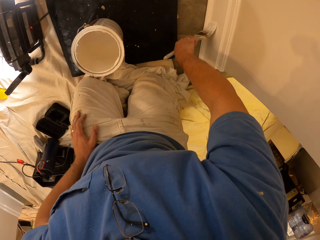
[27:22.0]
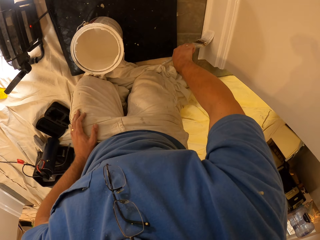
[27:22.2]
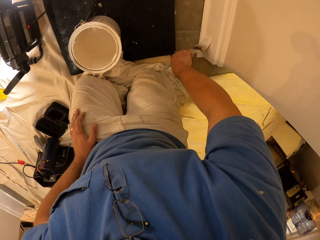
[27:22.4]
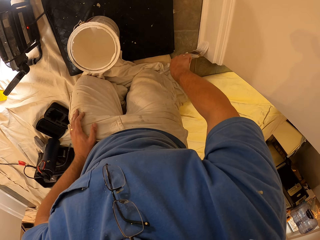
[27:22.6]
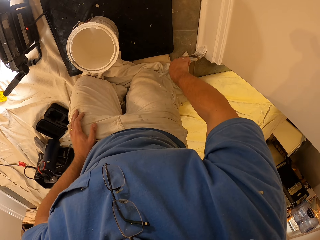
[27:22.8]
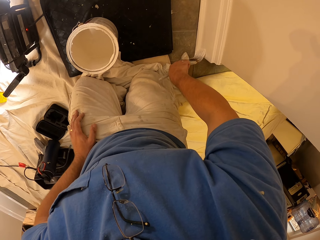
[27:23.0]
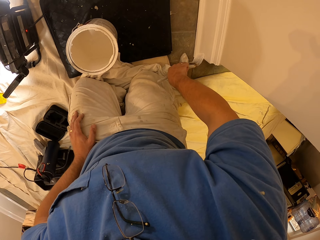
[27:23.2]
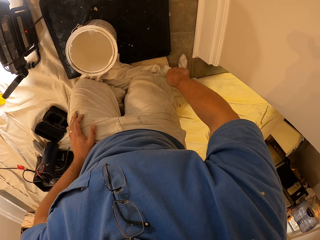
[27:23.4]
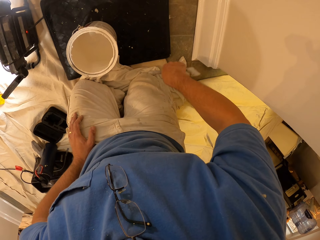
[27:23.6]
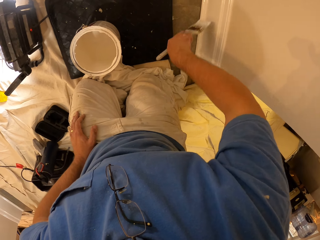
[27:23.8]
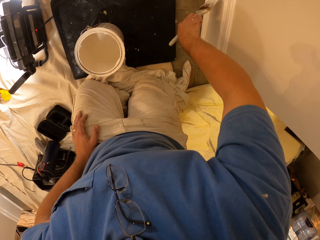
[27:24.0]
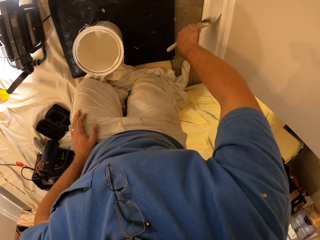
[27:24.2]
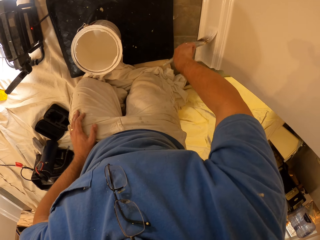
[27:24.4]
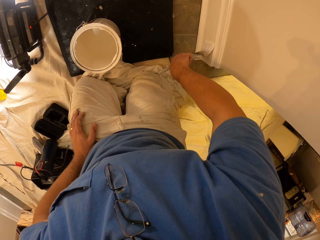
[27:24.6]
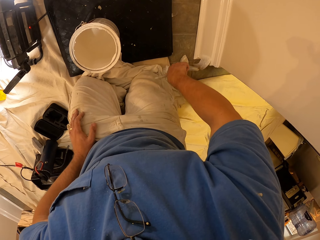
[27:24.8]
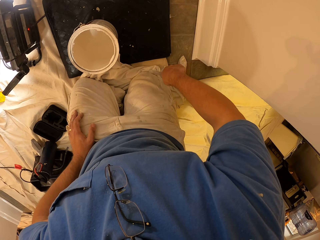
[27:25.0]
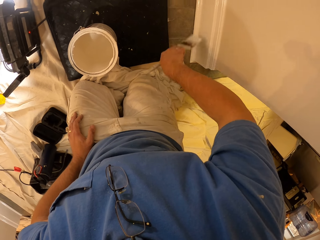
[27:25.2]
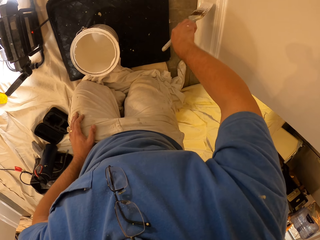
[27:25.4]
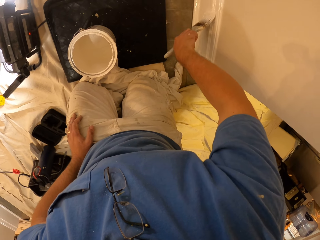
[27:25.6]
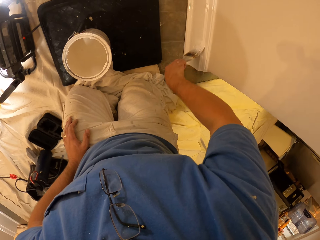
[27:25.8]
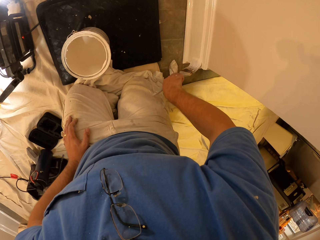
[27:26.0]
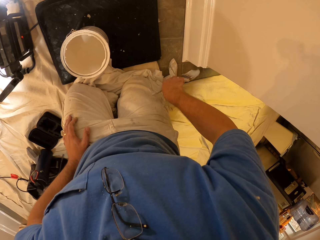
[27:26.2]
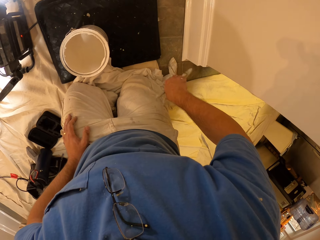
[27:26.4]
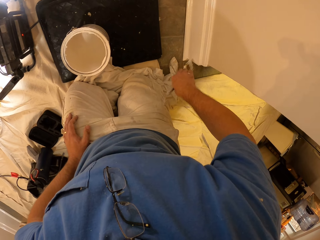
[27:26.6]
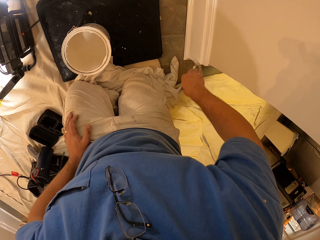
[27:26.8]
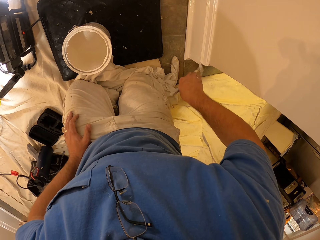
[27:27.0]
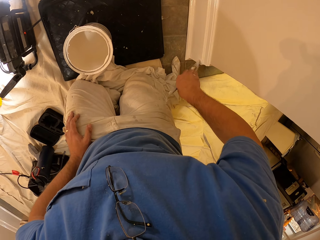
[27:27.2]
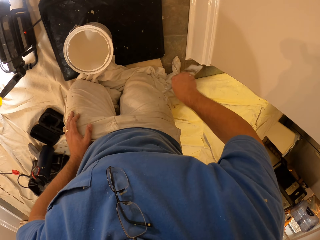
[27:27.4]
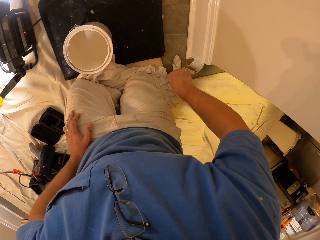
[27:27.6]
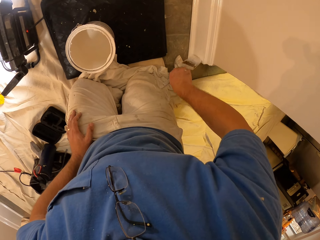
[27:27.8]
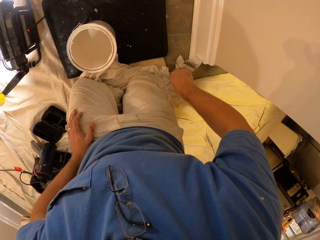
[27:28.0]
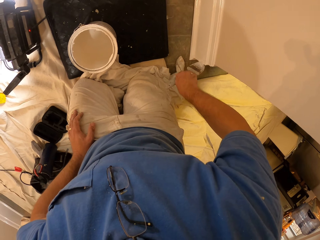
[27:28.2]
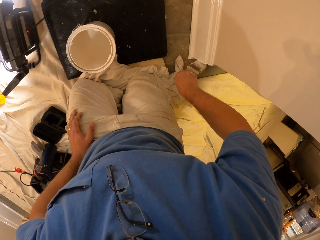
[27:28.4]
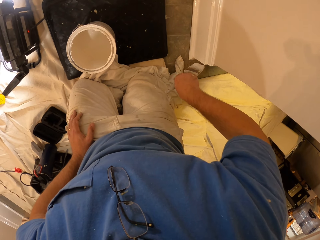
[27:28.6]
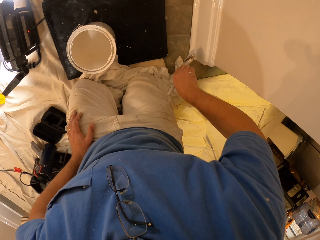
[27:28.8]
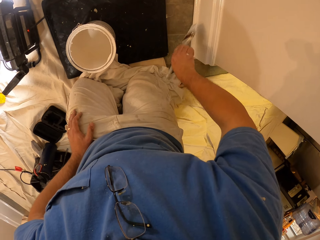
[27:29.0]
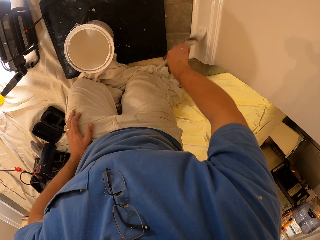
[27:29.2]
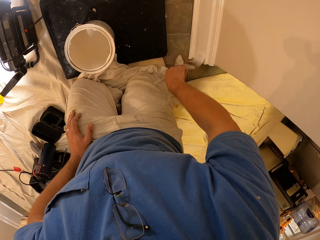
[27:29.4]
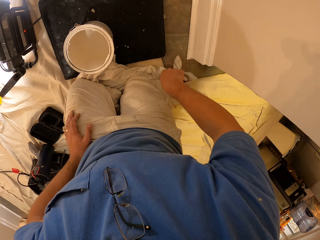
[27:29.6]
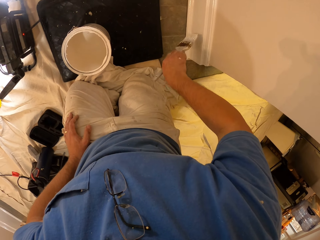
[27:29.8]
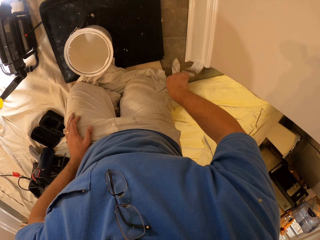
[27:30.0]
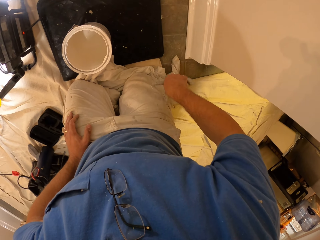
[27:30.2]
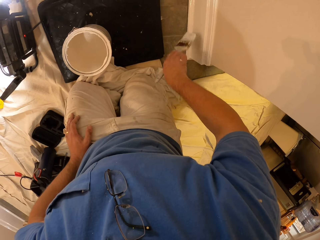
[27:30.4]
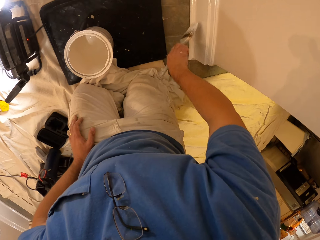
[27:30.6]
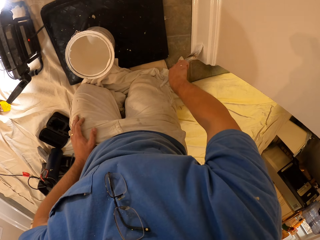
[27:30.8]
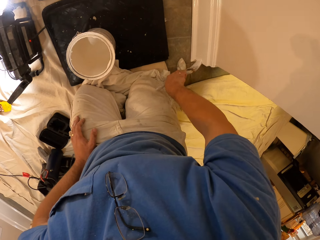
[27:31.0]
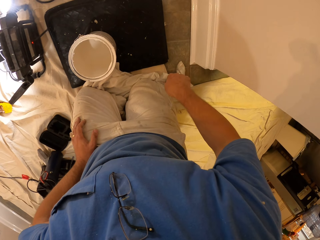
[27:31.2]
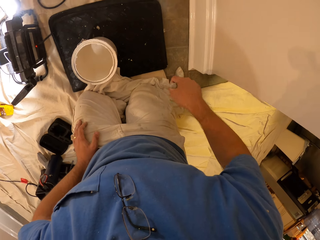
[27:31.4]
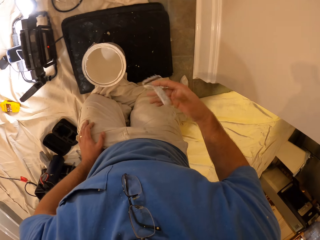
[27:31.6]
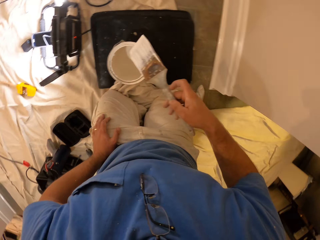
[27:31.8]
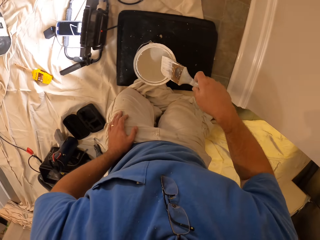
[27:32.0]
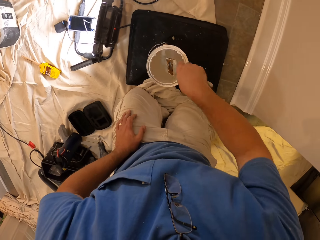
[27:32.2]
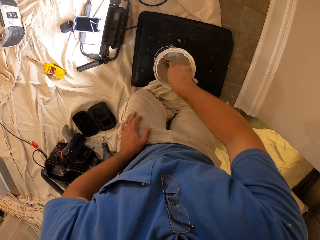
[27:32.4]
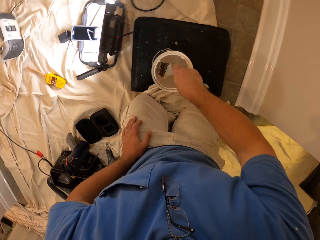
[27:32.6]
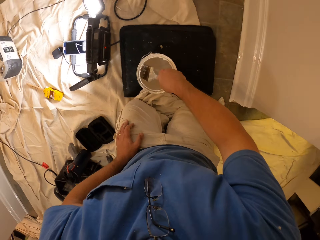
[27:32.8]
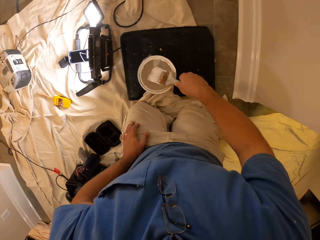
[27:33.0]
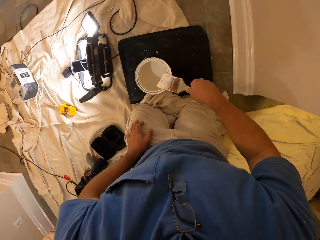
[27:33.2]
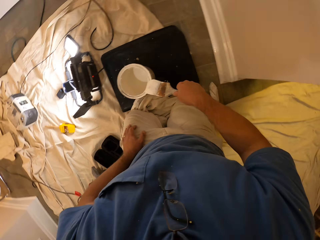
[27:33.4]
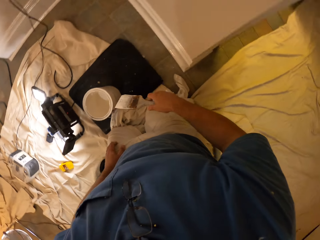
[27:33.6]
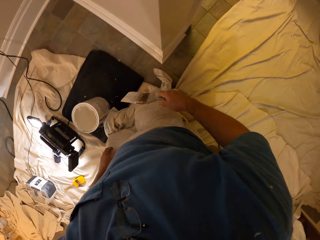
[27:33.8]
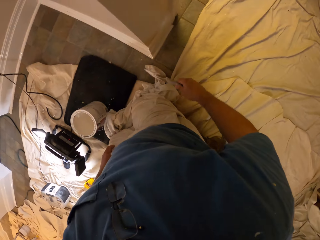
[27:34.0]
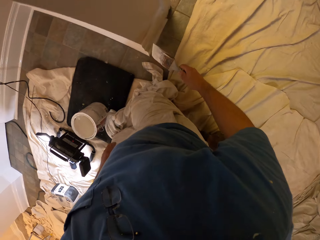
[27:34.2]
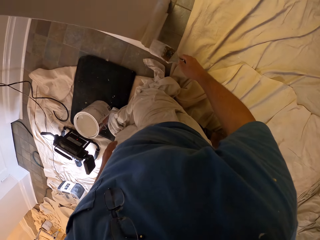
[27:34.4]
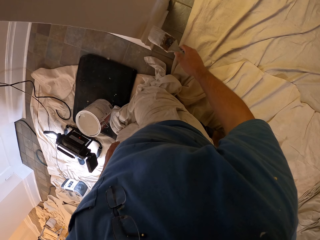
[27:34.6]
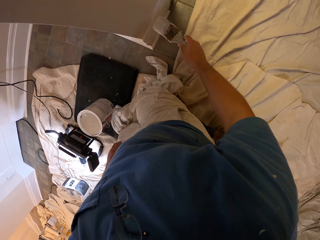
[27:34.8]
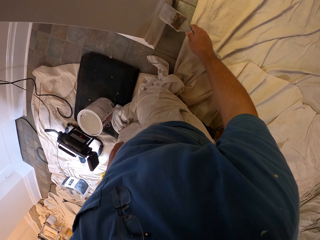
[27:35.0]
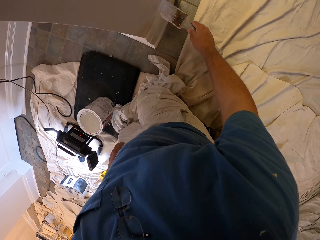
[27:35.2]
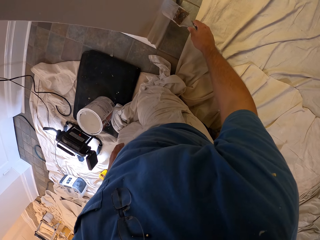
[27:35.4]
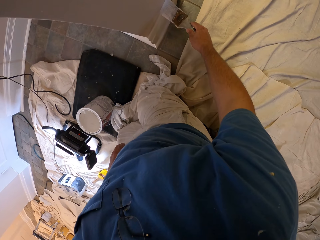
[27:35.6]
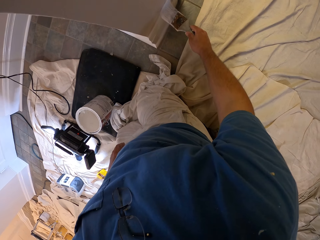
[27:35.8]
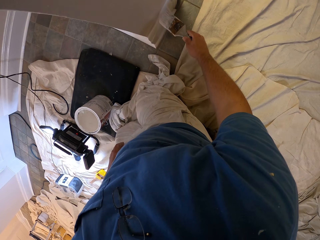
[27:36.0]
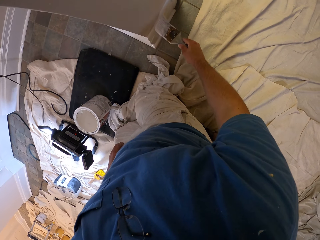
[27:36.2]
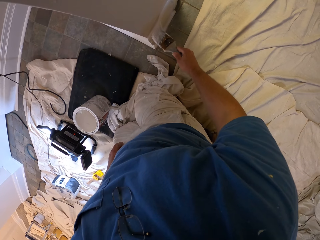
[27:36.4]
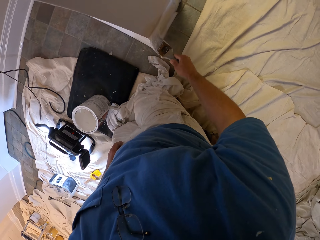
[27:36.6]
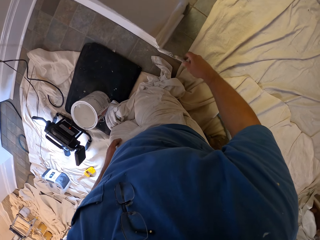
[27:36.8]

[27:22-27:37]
The camera wearer dips the paint brush in the paint tin. They paint the wood.

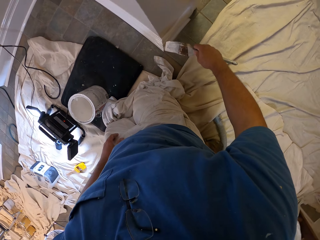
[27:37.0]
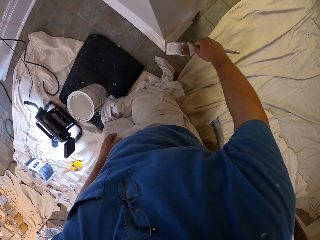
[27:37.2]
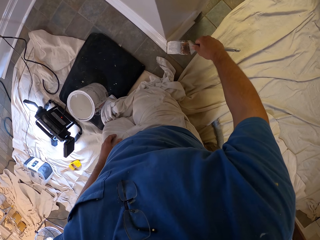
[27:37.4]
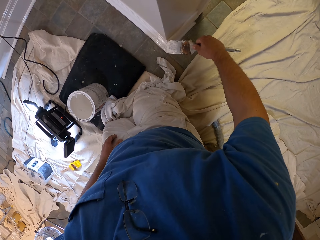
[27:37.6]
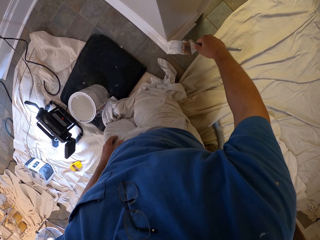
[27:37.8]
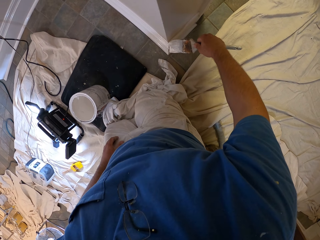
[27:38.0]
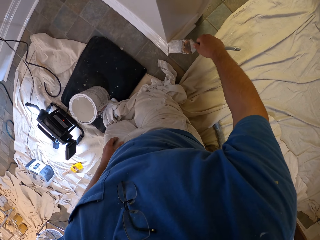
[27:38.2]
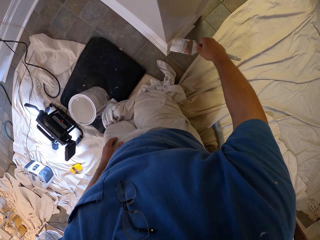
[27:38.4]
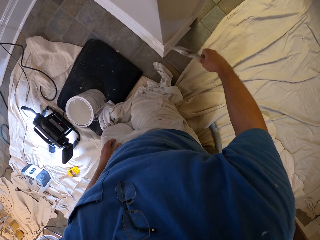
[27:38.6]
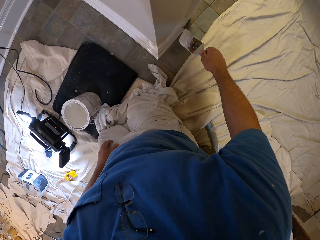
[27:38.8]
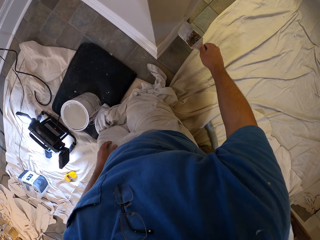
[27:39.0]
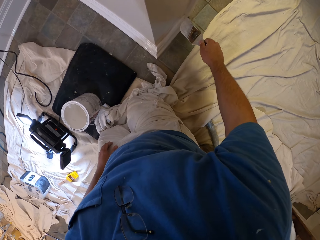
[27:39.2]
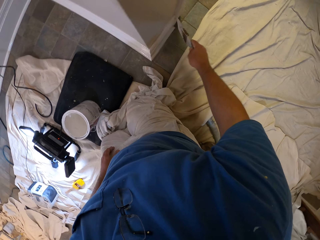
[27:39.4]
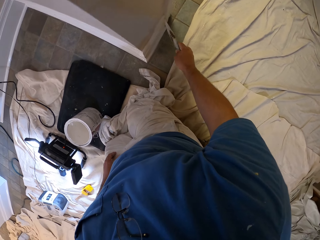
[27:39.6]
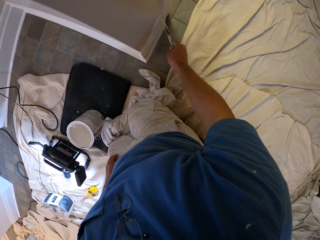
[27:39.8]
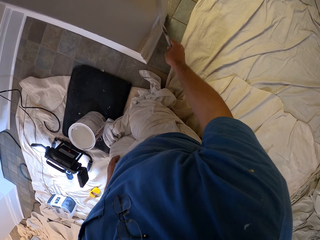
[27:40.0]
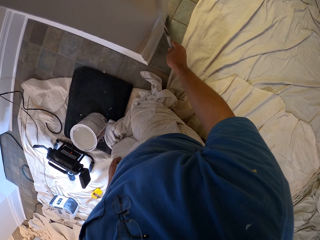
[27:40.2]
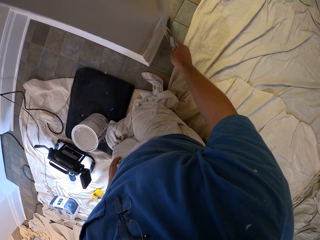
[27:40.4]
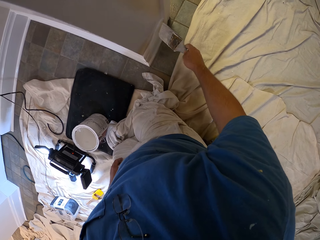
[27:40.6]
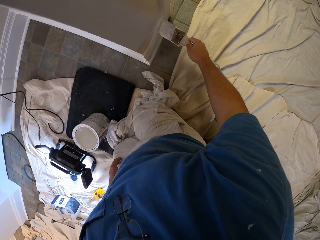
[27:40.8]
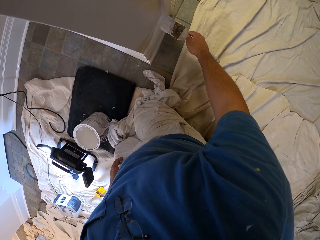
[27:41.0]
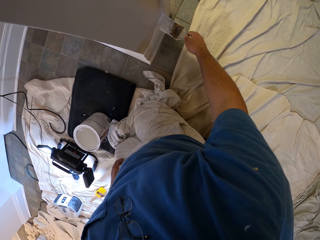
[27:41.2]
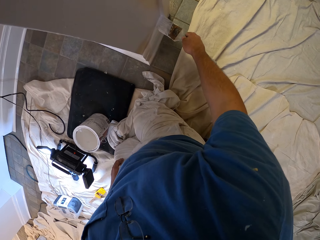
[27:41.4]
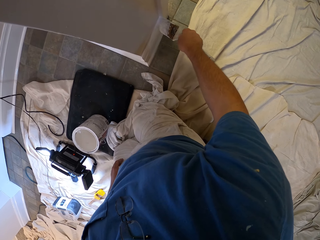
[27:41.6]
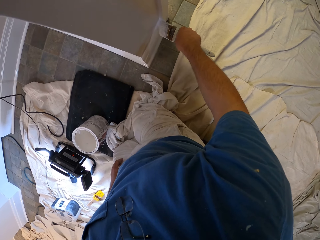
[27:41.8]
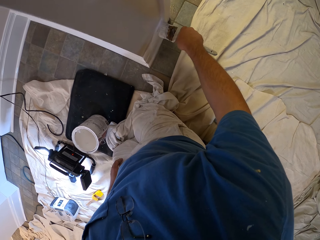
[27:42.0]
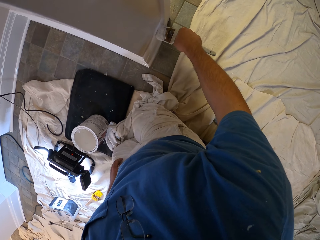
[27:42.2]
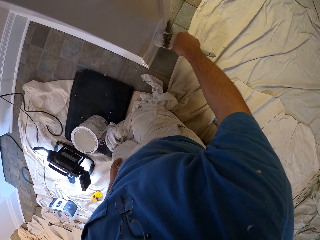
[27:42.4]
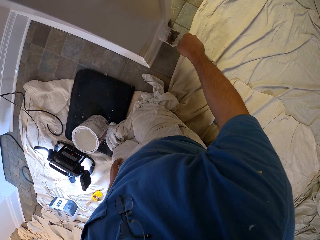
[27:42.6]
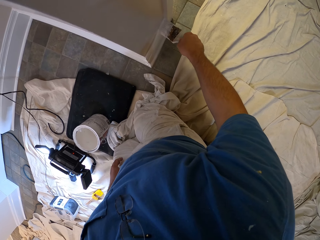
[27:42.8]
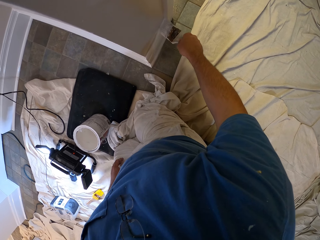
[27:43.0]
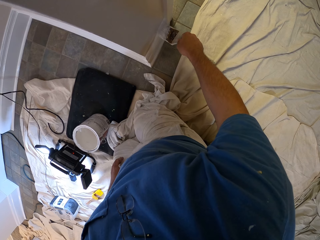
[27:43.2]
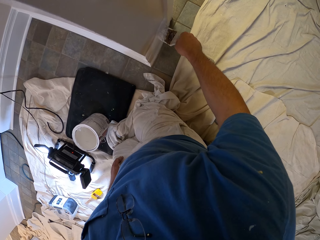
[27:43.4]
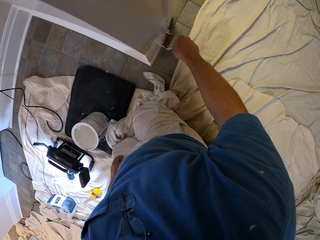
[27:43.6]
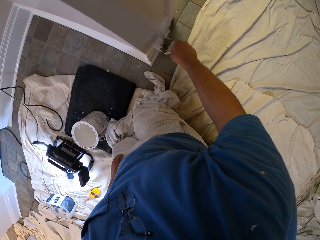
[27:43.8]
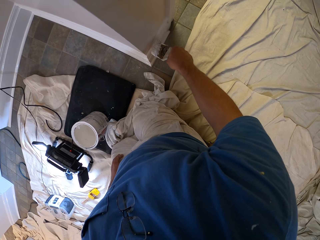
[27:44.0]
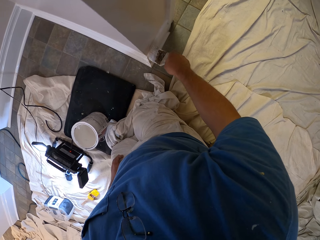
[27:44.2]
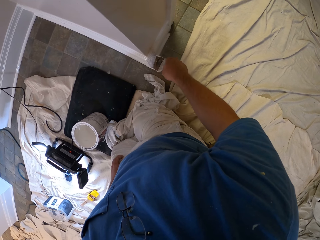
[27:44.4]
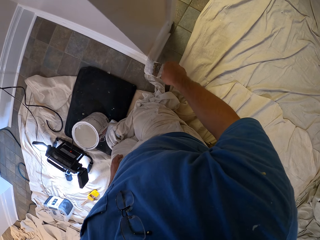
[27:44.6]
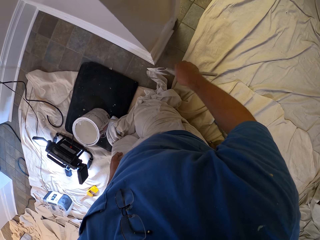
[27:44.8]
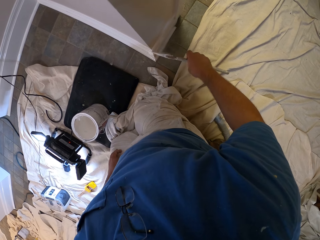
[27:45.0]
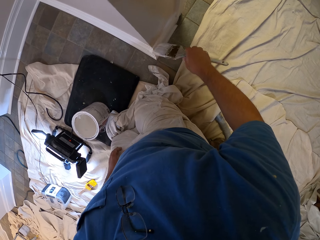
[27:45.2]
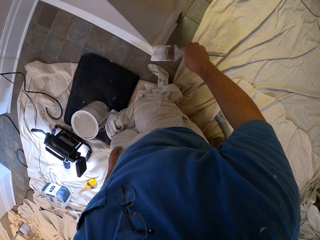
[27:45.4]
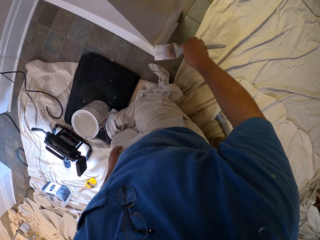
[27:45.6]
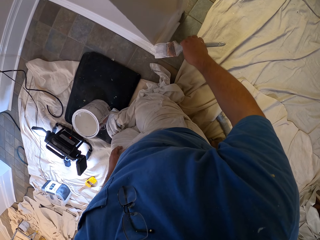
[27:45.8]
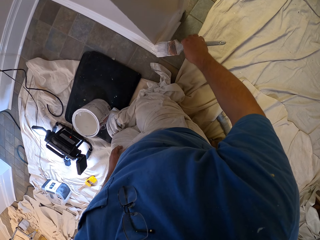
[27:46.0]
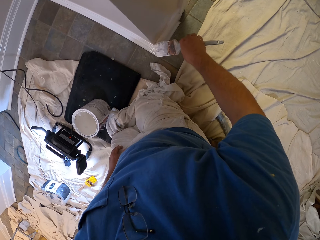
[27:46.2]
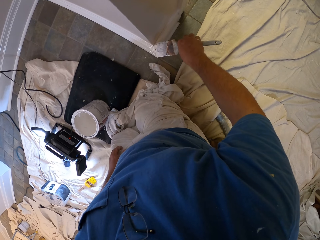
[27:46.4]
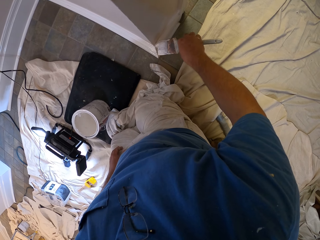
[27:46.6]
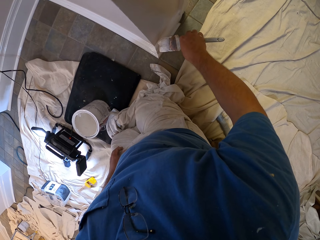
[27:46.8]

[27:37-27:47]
The camera wearer paints the baseboard using a paint brush.
